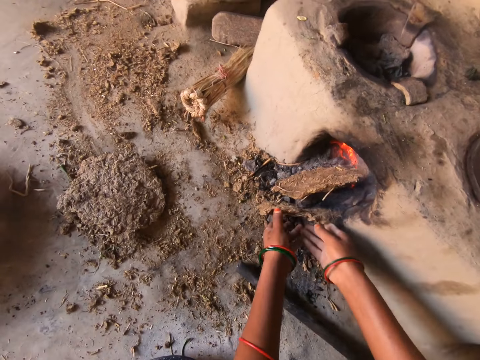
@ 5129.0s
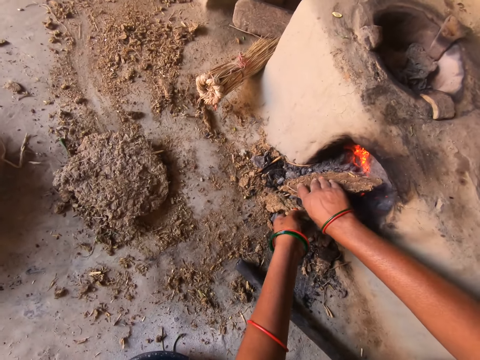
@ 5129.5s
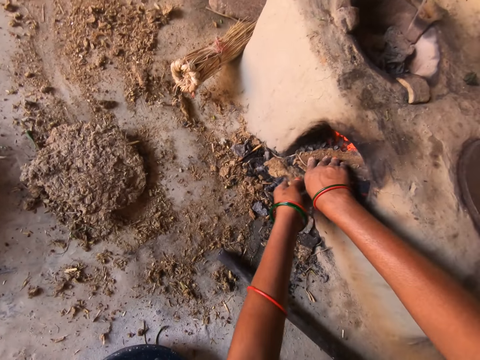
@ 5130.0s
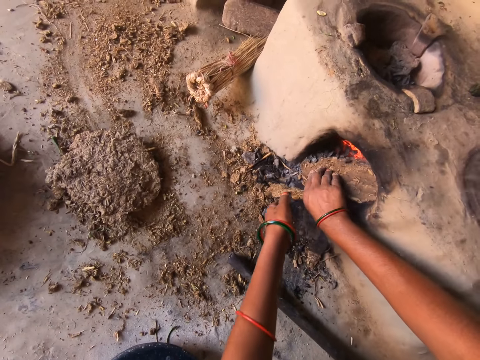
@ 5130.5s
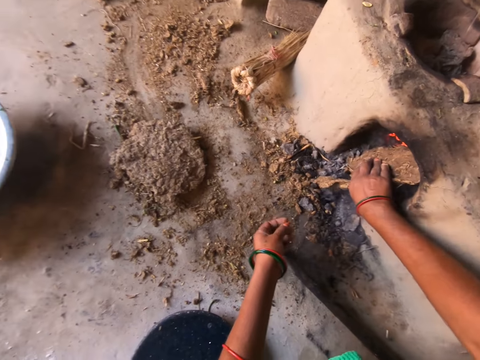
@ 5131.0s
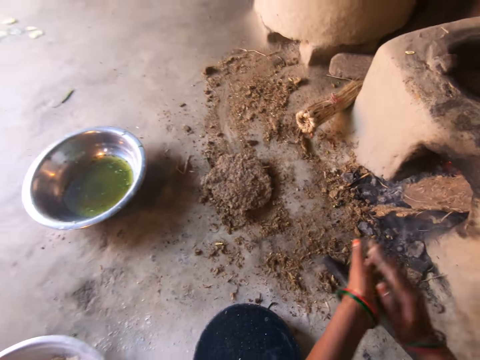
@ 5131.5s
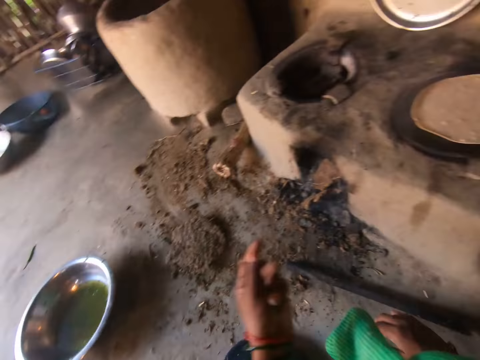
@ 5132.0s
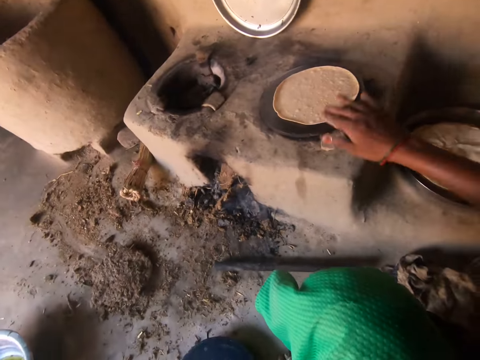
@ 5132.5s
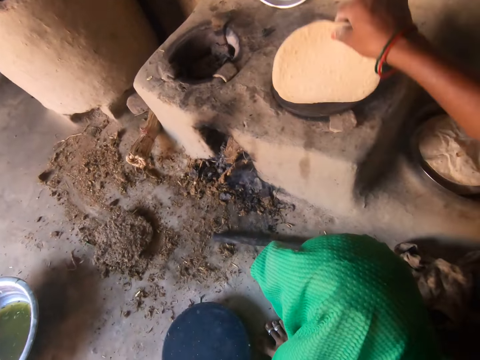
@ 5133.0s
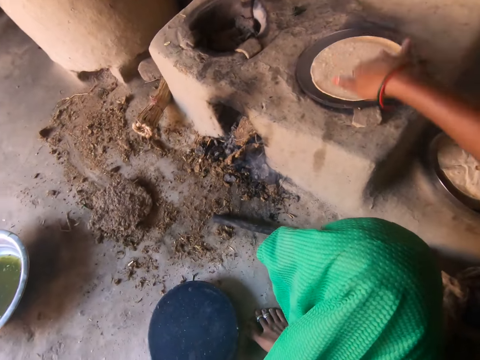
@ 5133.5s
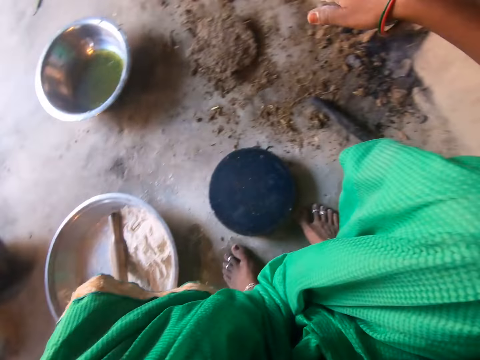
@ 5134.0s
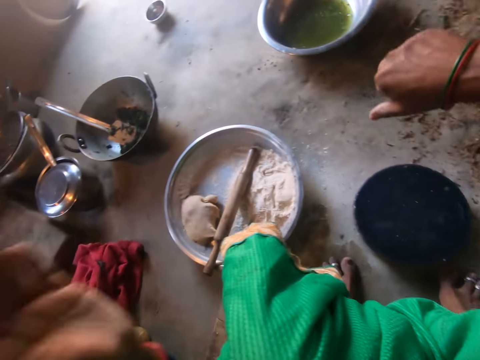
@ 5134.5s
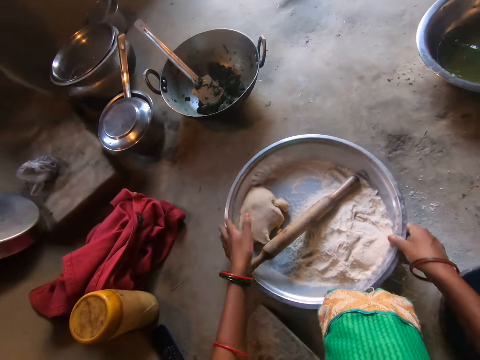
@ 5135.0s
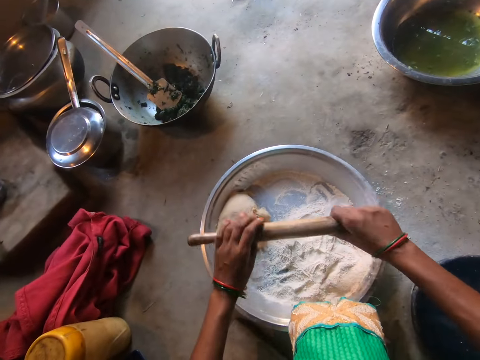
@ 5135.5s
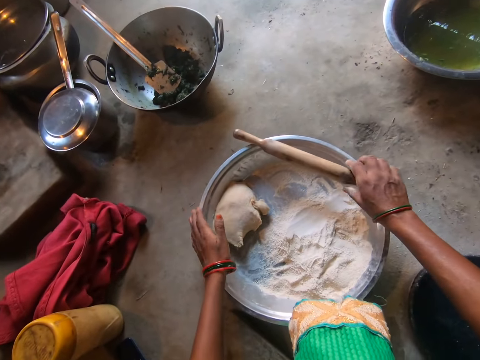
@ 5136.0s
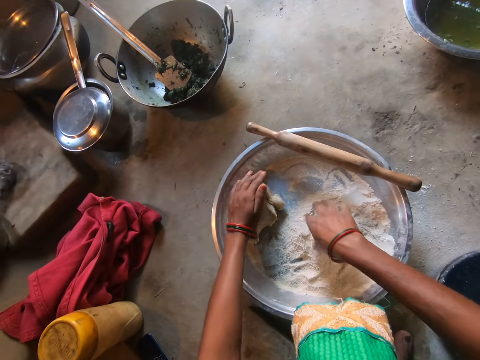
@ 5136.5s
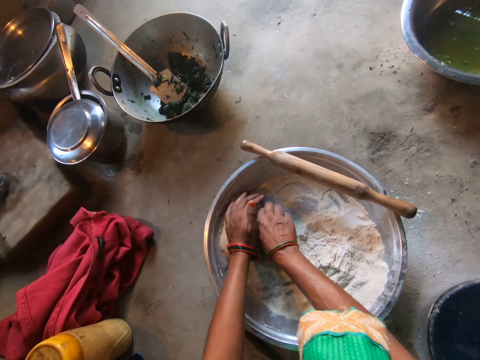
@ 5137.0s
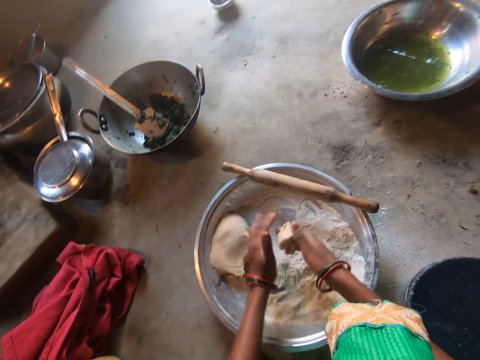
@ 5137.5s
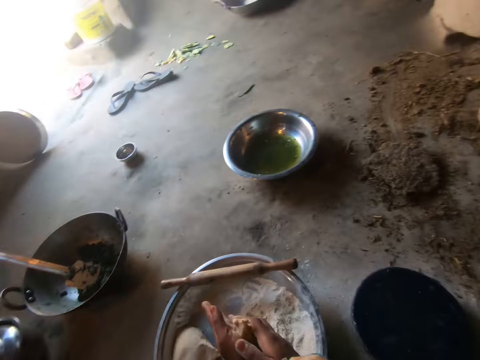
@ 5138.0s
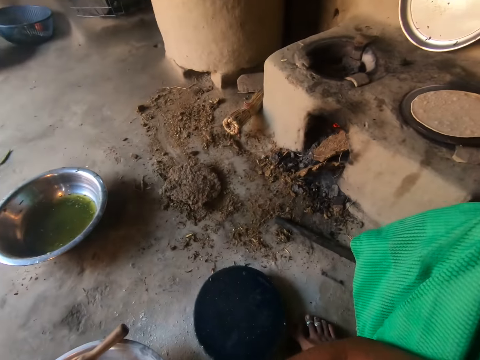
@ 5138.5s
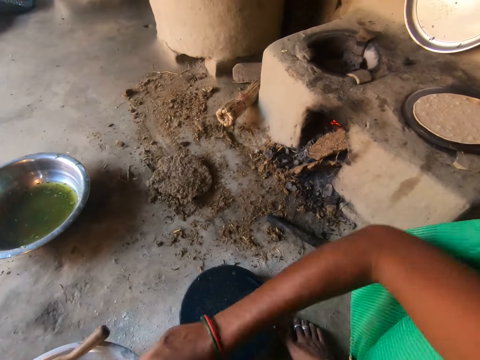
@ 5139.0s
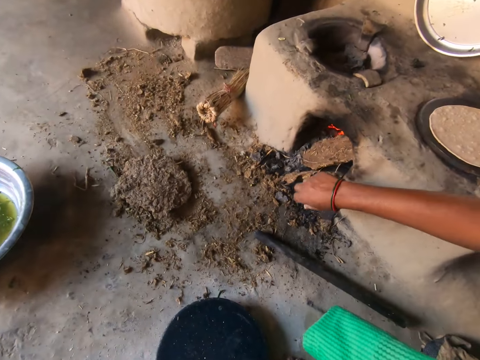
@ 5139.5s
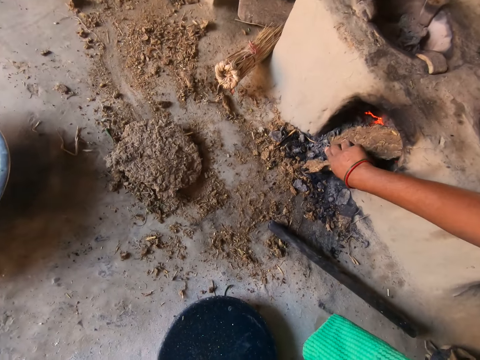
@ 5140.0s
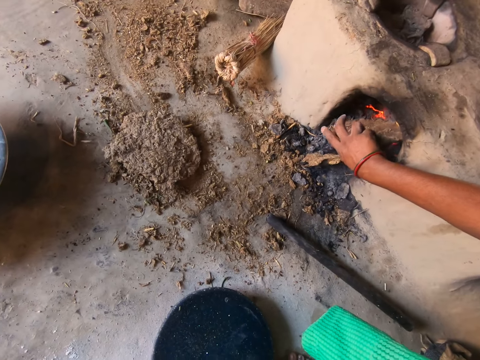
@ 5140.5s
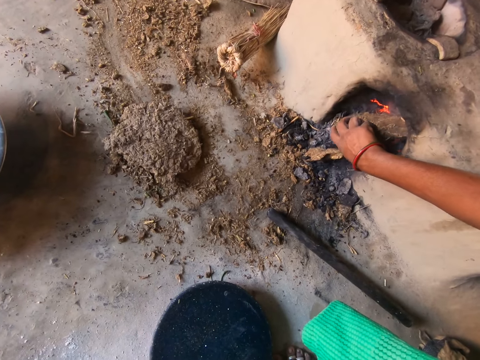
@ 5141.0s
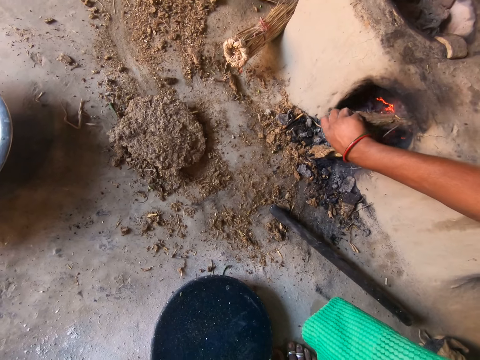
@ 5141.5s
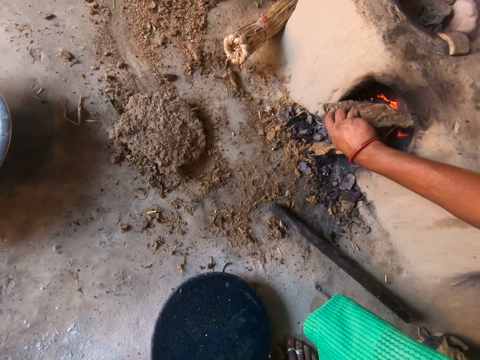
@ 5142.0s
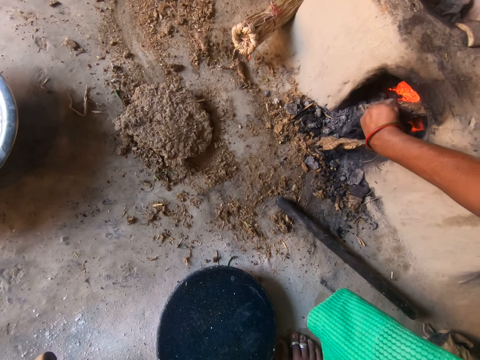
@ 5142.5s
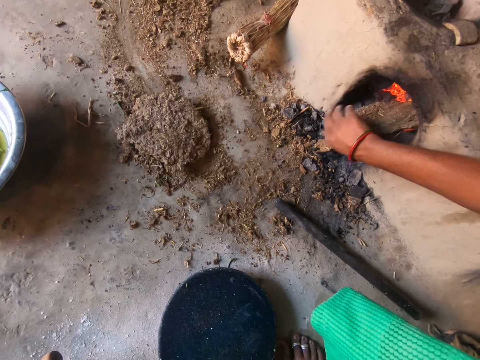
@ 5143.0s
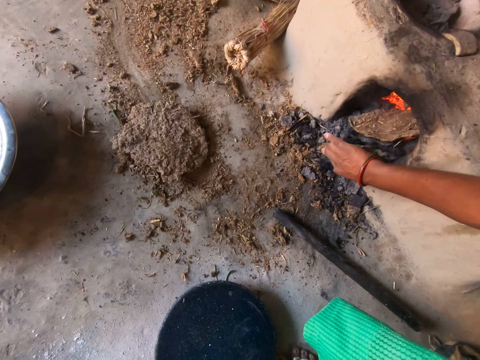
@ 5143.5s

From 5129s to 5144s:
The camera wearer dusts both hands. She turns the flat bread to the other side. She adjusts the dough on the hot plate with her right hand. She grabs the rolling pin from the basin with both hands. She drops the rolling pin on the basin. She cuts out some dough from the basin with her right hand. She rolls the dough with her hands. She pushes the firewood inside the stove. She adjusts the cow dung in the fireplace with her right hand.

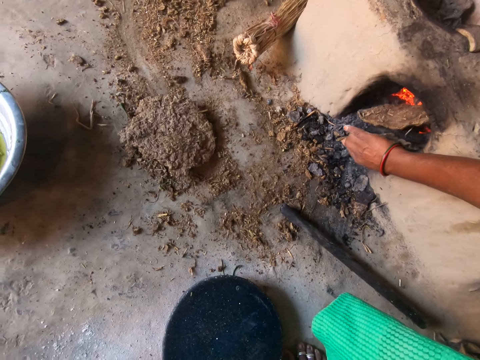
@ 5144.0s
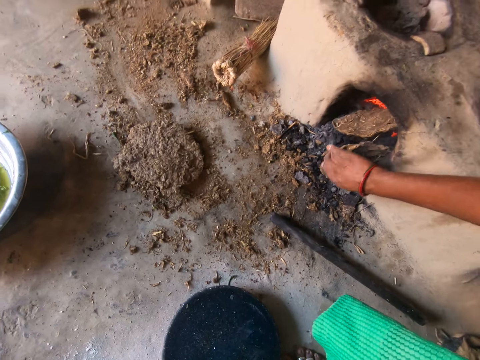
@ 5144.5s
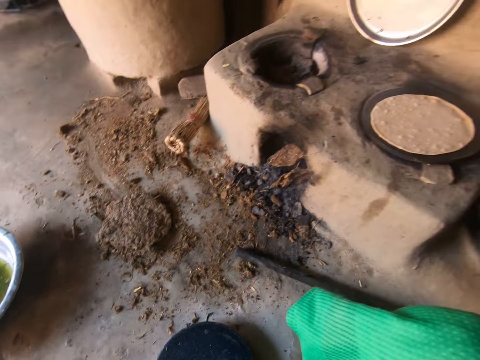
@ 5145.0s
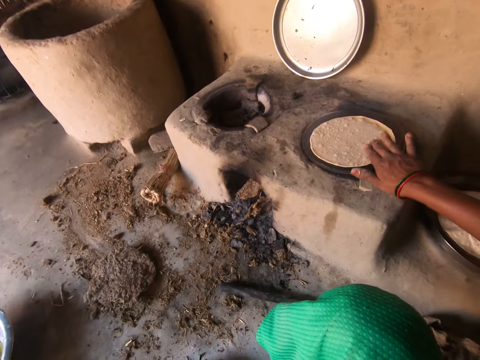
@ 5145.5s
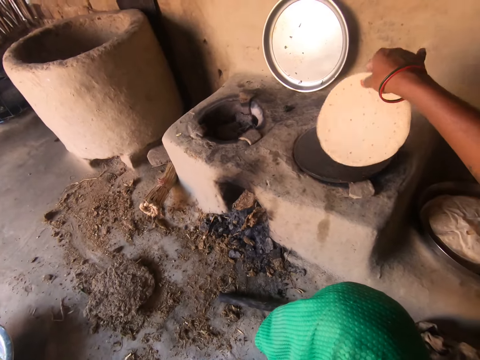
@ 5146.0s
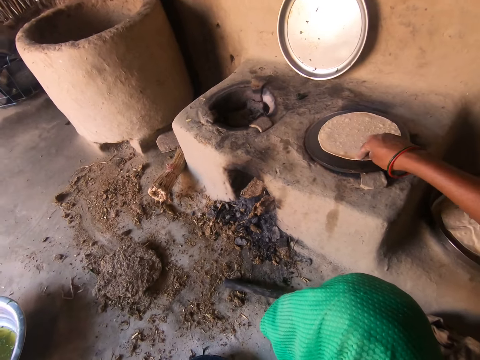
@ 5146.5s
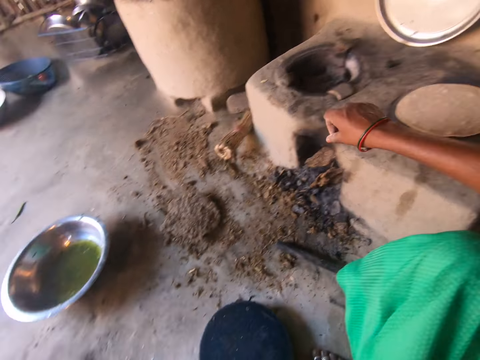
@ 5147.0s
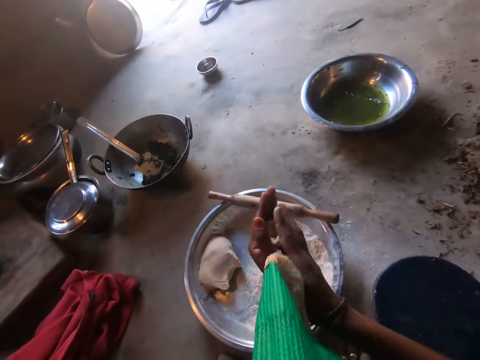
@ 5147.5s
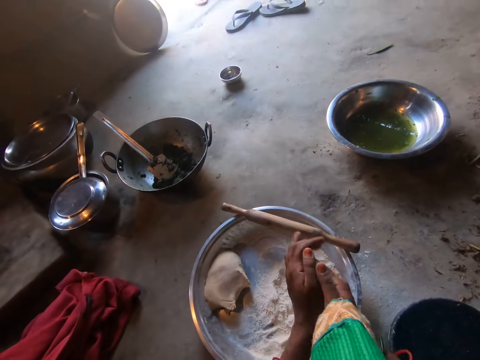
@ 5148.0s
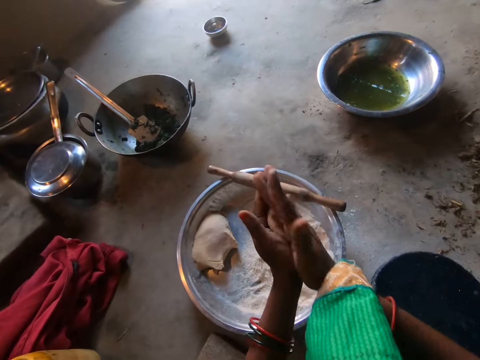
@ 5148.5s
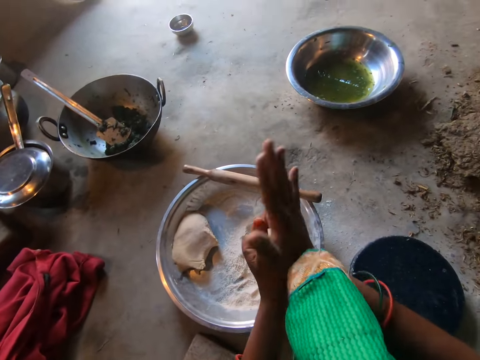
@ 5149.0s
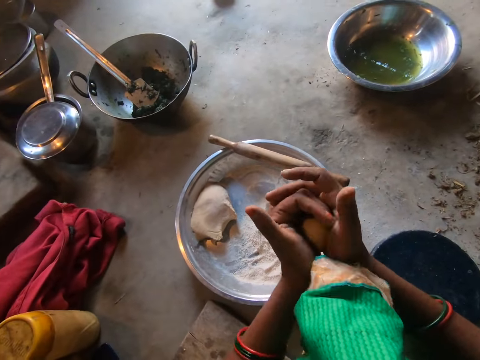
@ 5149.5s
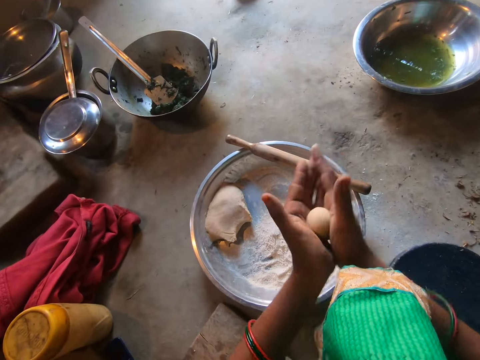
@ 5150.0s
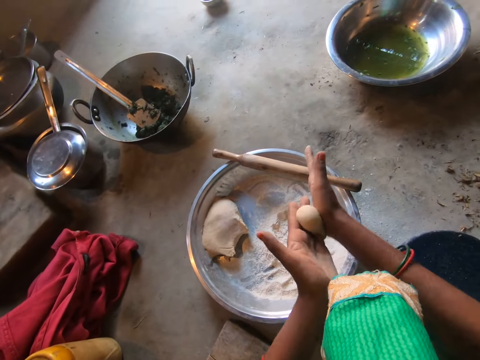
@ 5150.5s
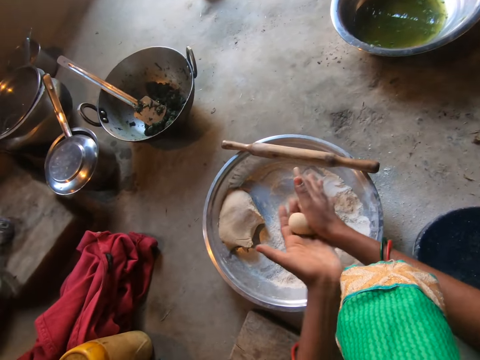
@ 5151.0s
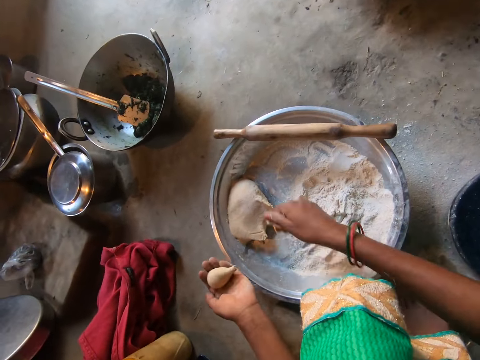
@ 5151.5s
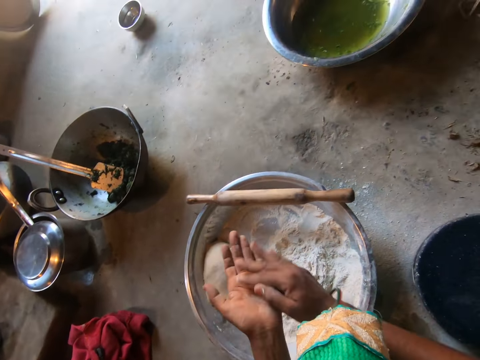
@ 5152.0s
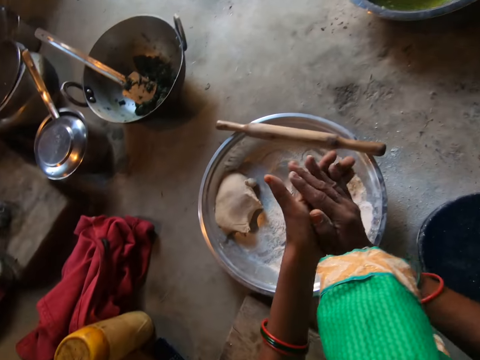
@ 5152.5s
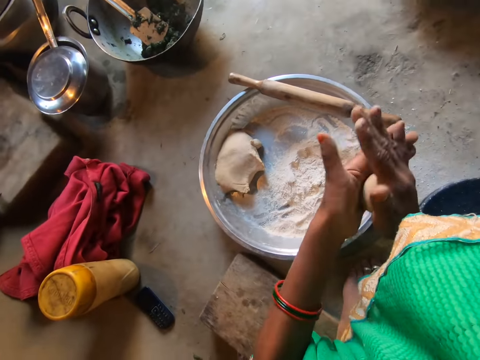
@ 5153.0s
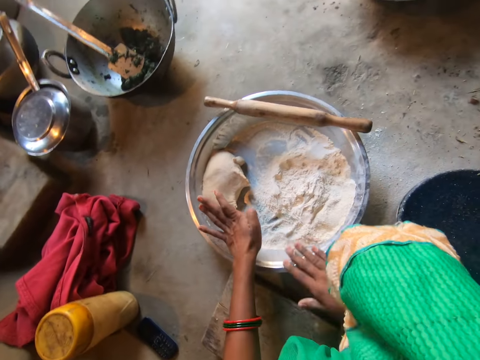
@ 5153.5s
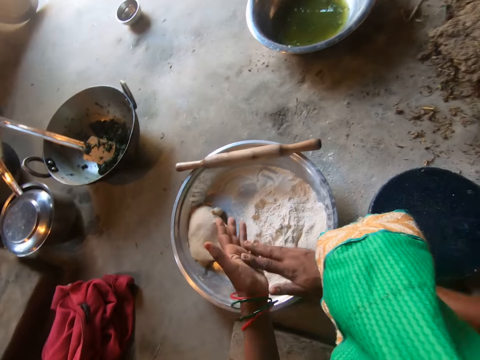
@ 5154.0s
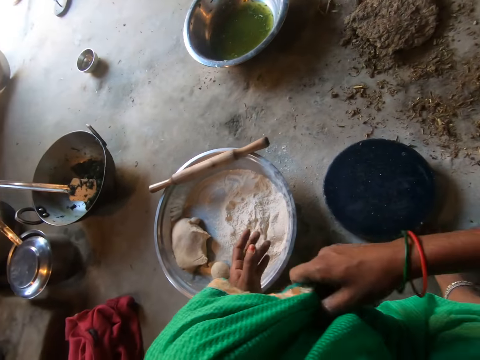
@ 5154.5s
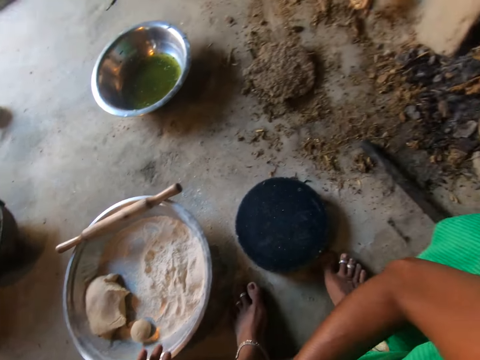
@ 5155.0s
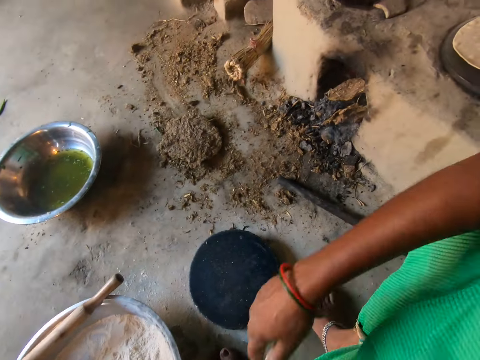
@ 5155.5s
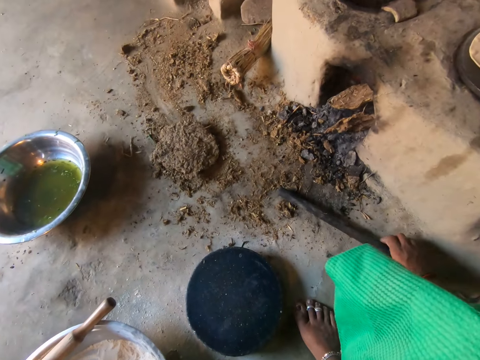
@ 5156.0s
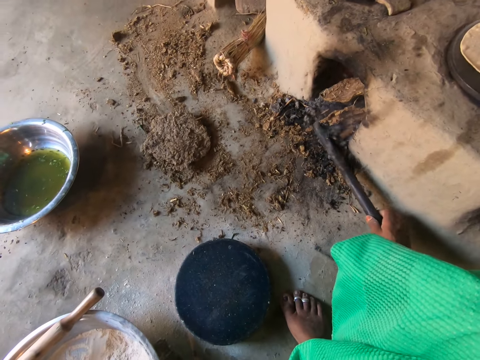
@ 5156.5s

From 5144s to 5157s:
The camera wearer picks up the kneaded dough from the hot plate with her right hand. She turns the flat bread to the other side. She drops the kneaded dough on the hot plate with her right hand. She rubs the dough in her hands. She rolls the dough. She drops the rubbed dough into the basin with her right hand. She touches her dress with her right hand.
